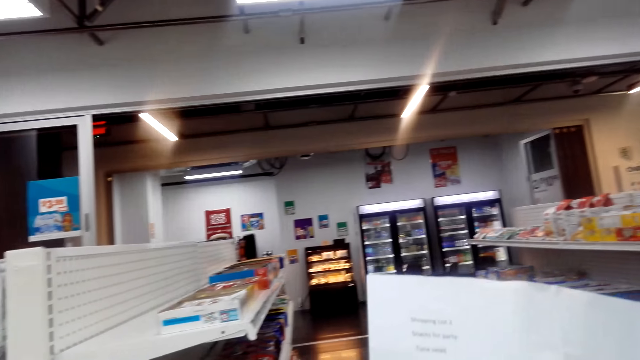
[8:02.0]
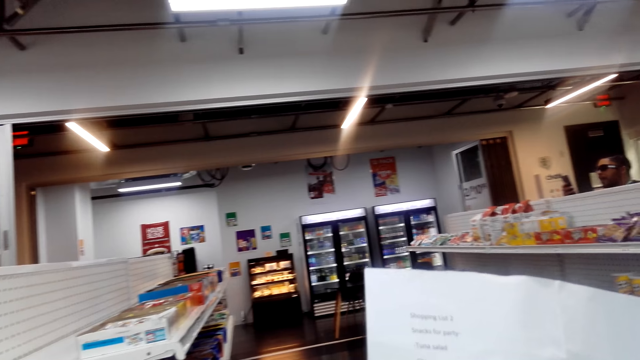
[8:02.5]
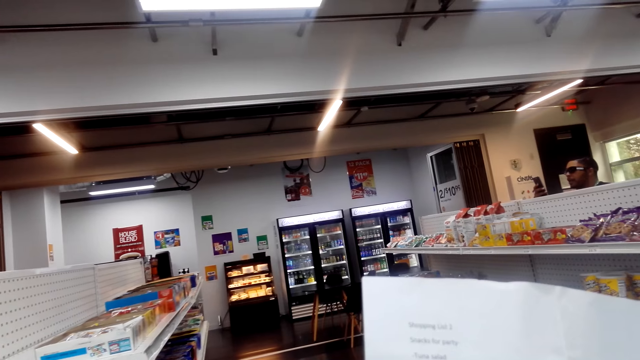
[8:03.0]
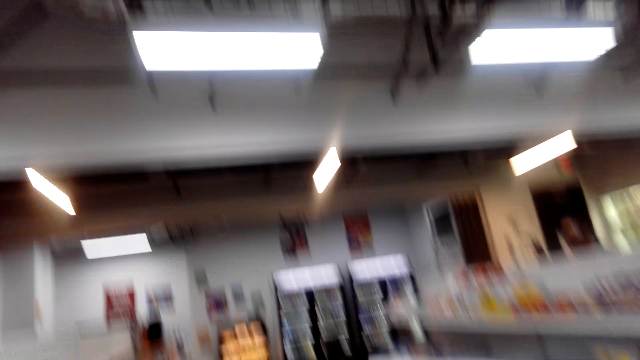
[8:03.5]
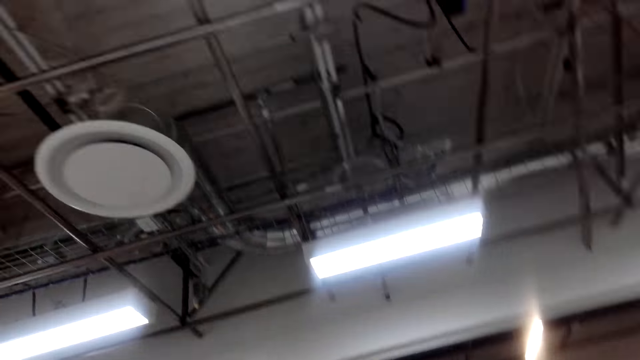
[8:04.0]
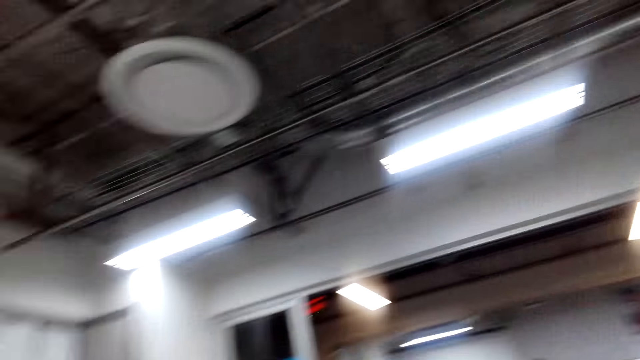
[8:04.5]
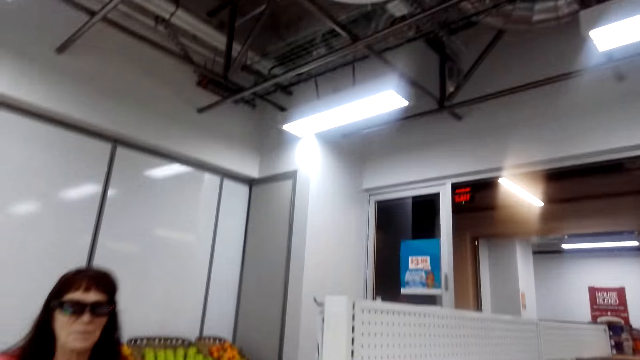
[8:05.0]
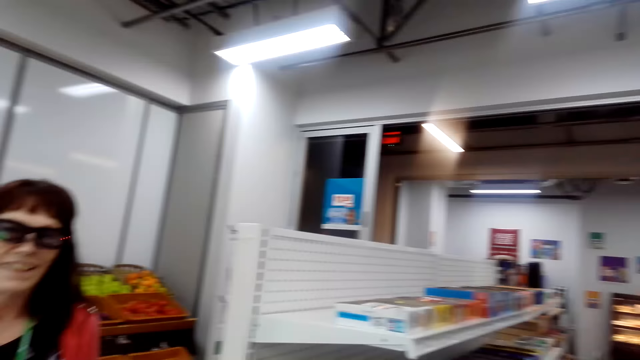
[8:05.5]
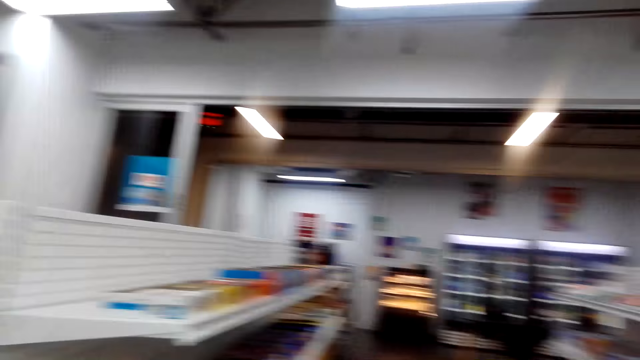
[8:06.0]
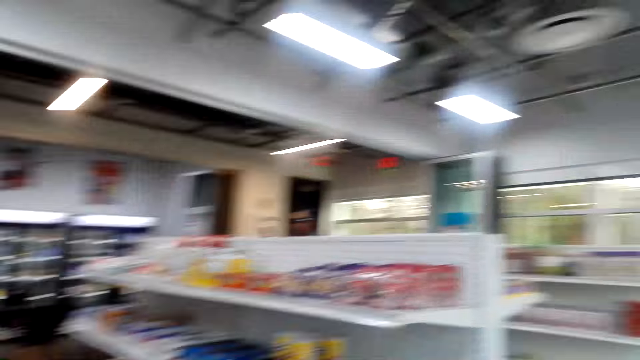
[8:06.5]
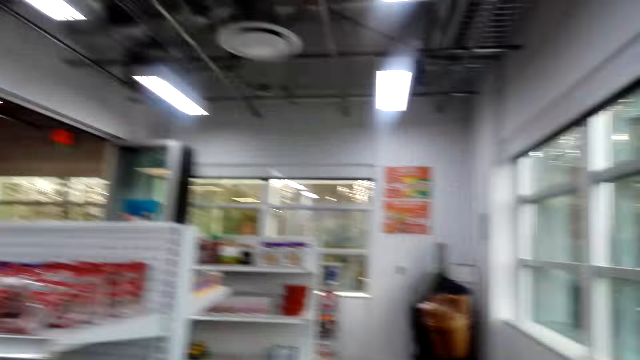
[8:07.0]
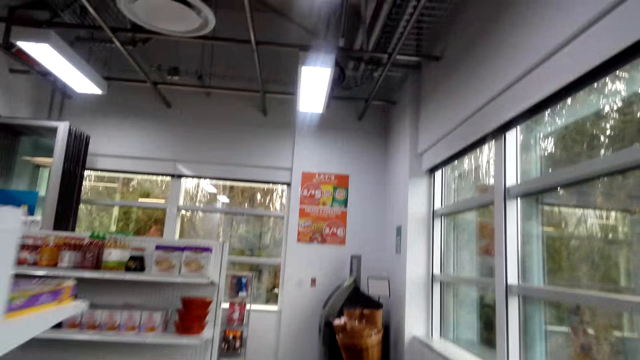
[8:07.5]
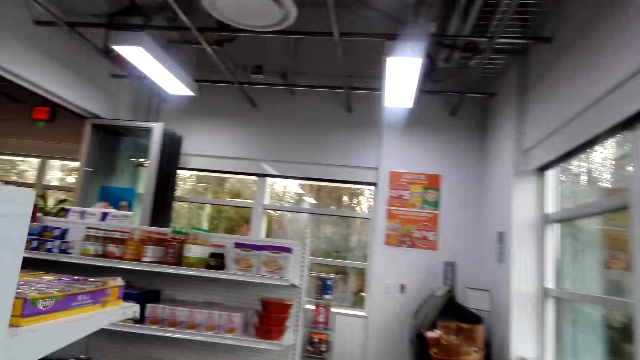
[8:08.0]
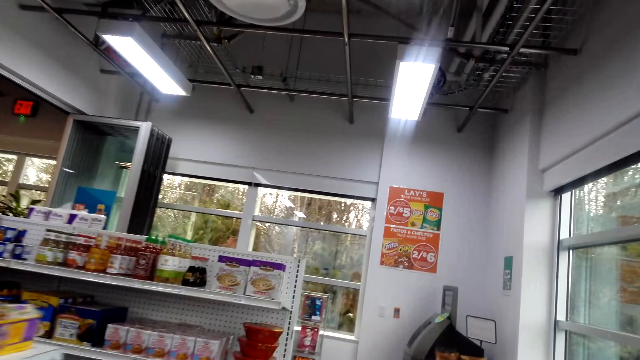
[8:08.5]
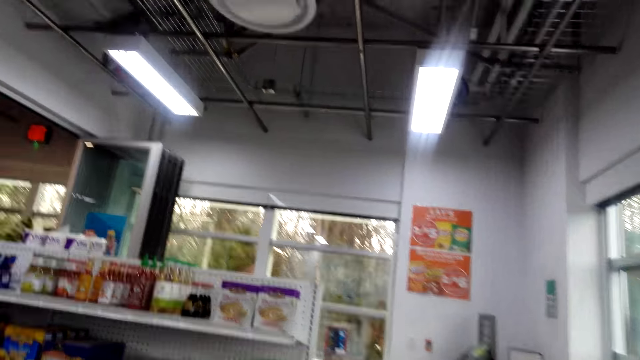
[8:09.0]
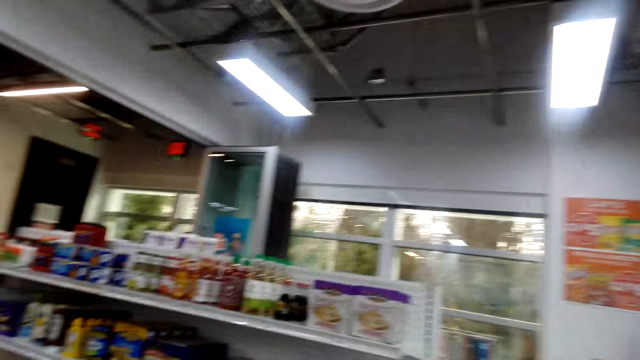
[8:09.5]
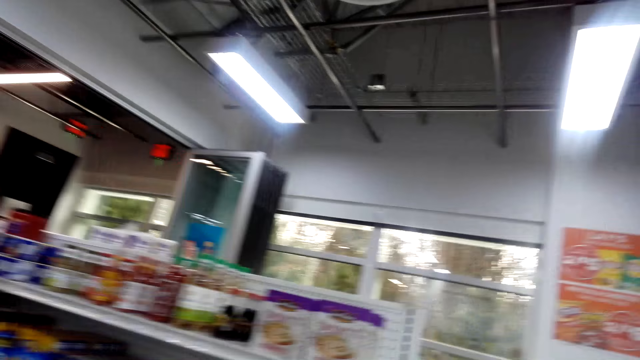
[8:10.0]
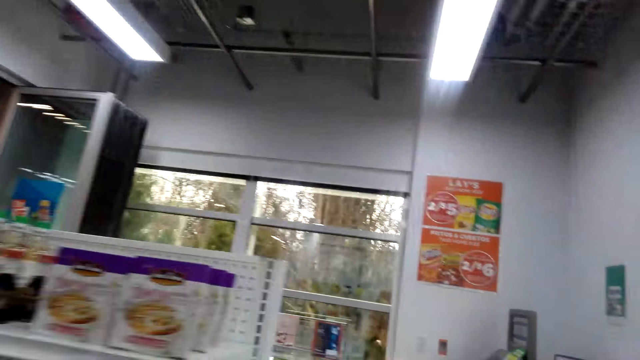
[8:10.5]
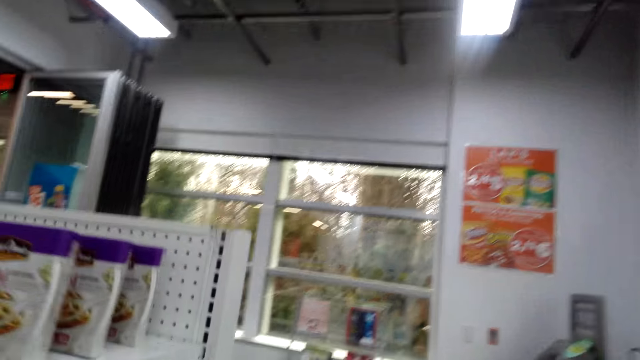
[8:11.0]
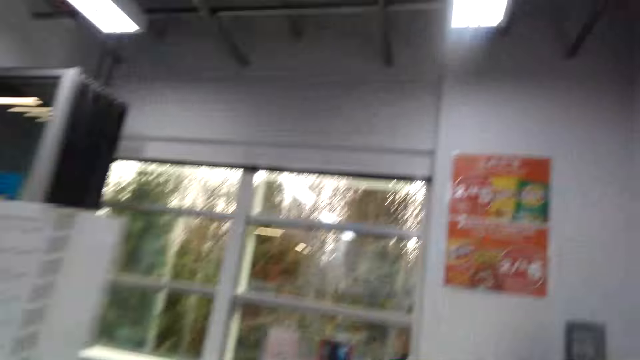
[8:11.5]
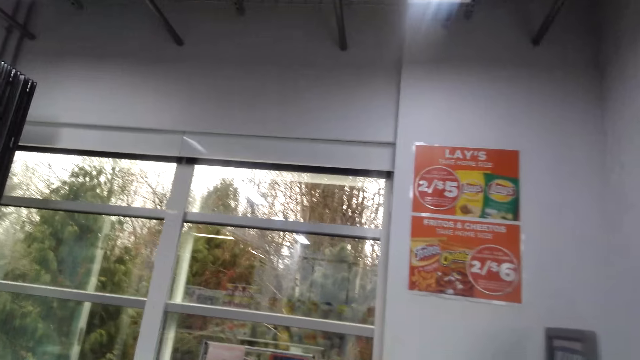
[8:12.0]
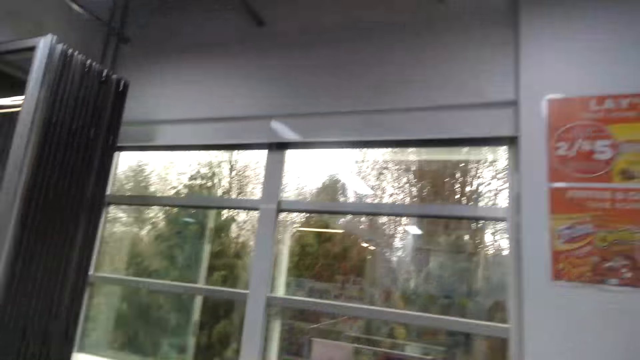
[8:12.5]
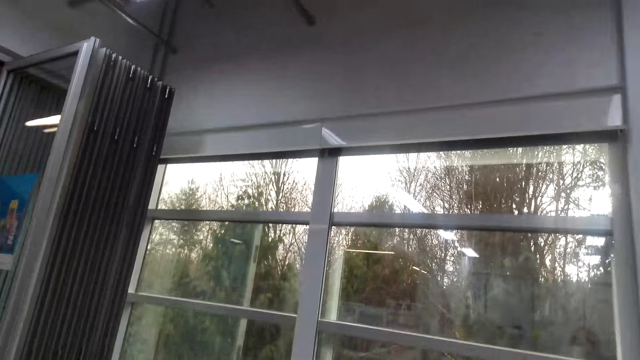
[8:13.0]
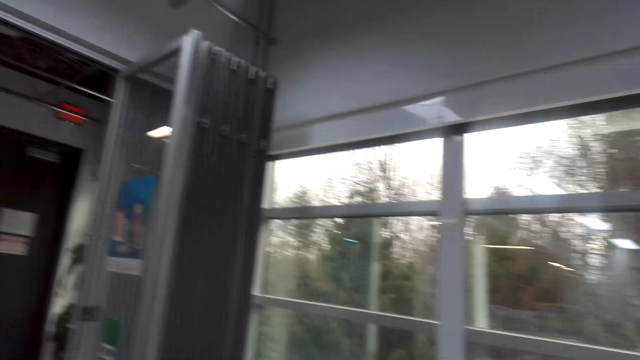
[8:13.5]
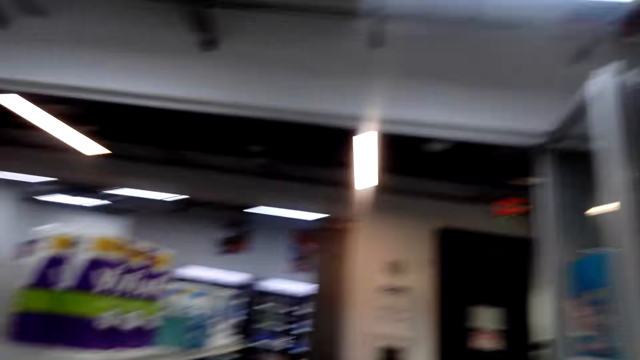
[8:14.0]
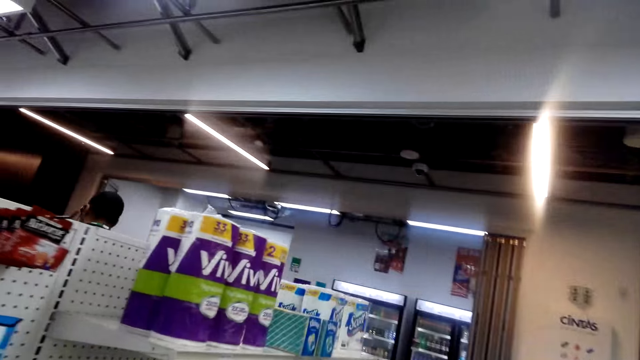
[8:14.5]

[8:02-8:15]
The camera wearer talks. A person talks. The camera wearer talks.

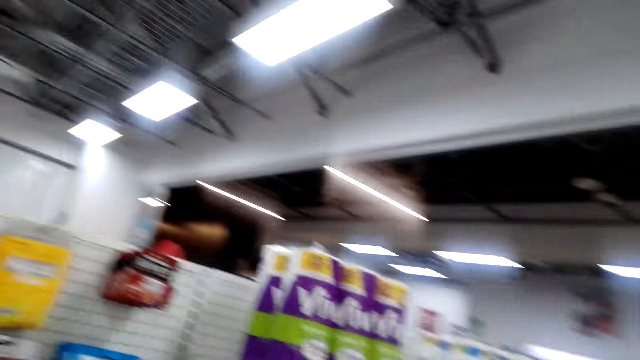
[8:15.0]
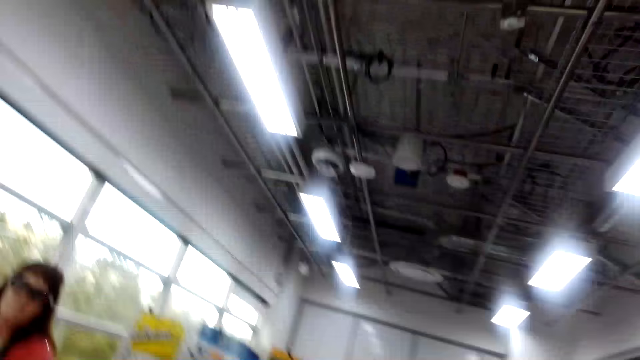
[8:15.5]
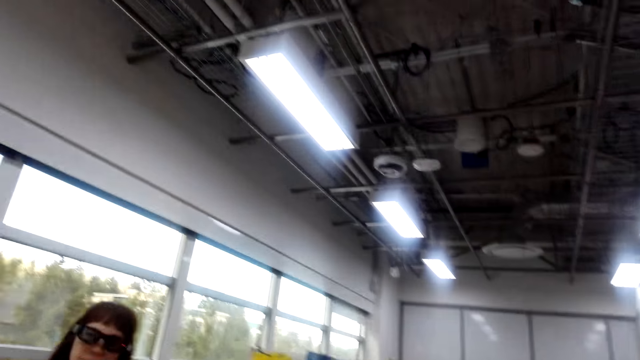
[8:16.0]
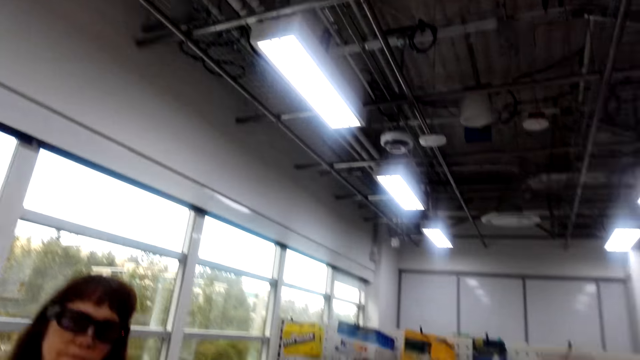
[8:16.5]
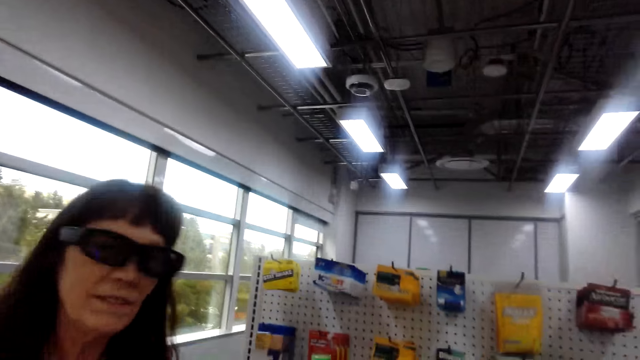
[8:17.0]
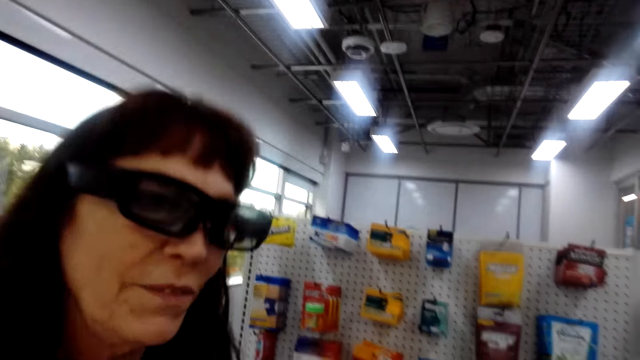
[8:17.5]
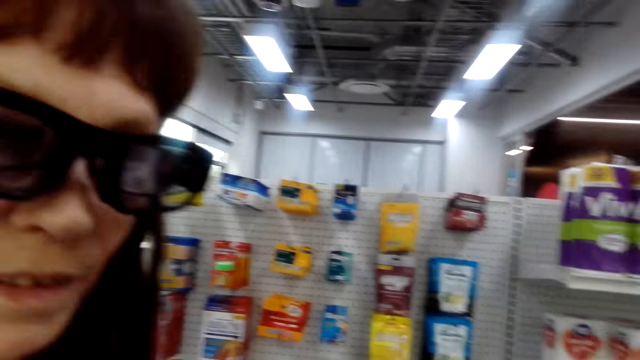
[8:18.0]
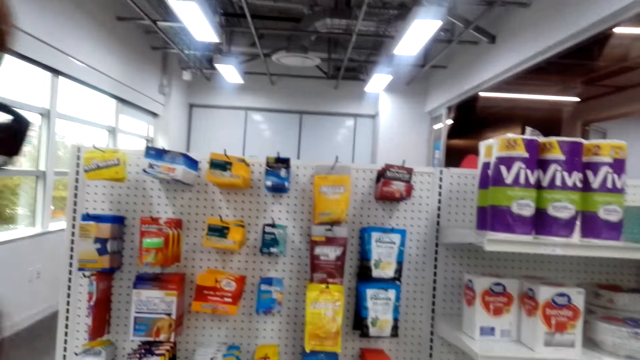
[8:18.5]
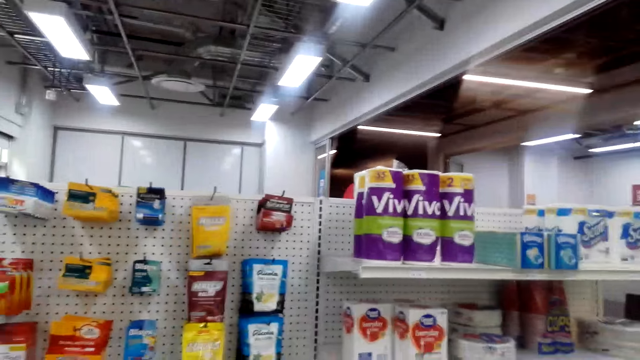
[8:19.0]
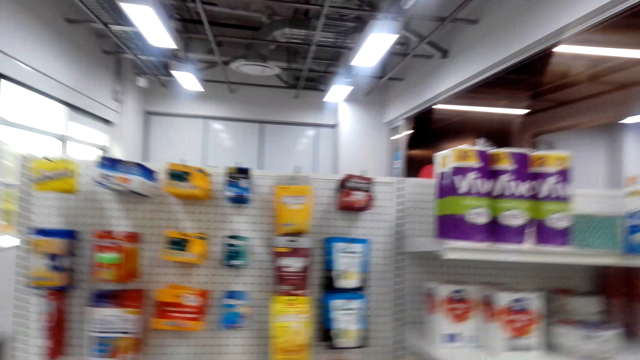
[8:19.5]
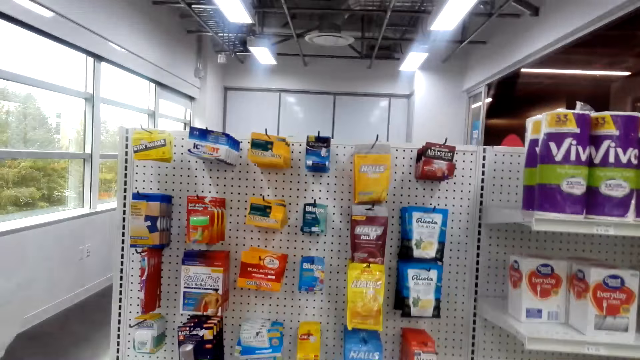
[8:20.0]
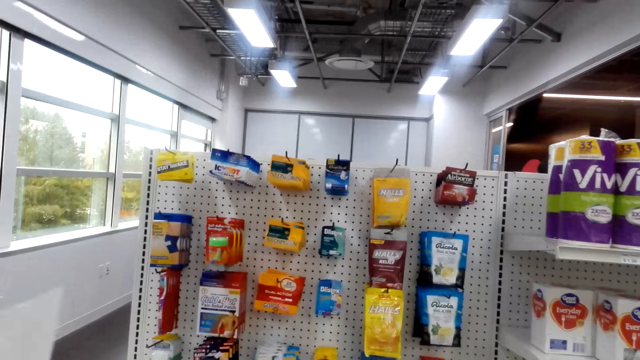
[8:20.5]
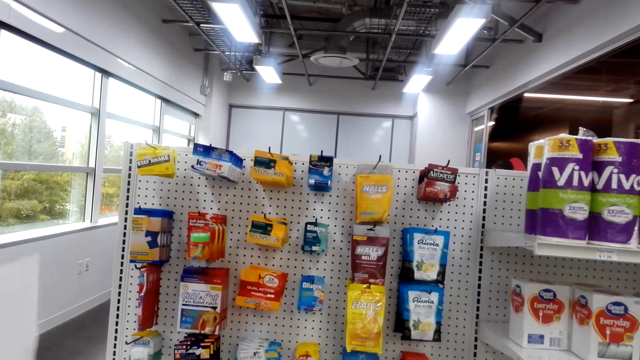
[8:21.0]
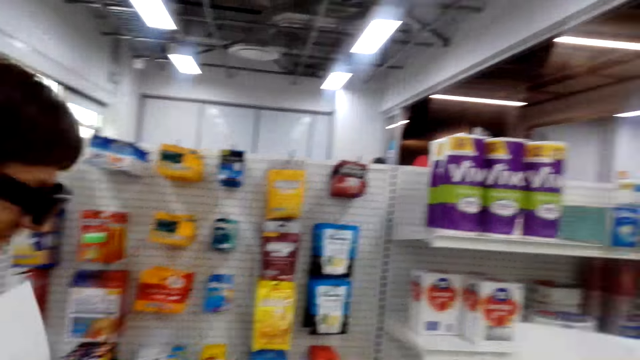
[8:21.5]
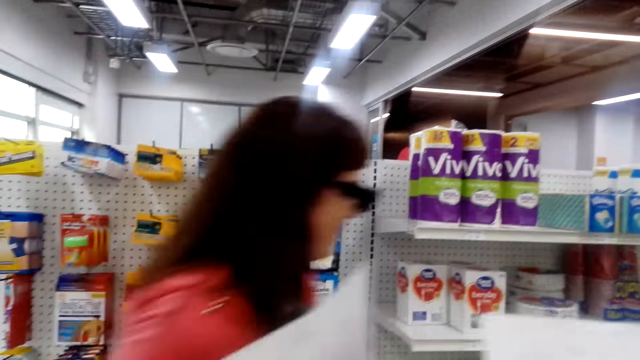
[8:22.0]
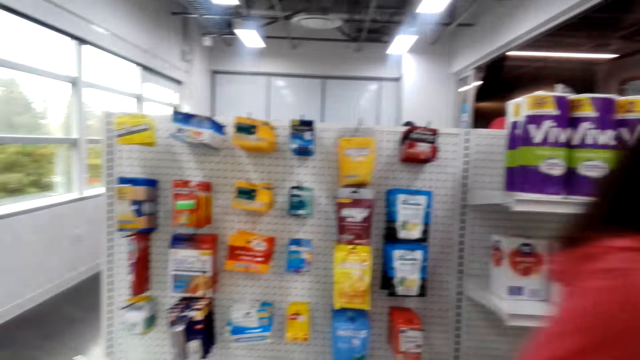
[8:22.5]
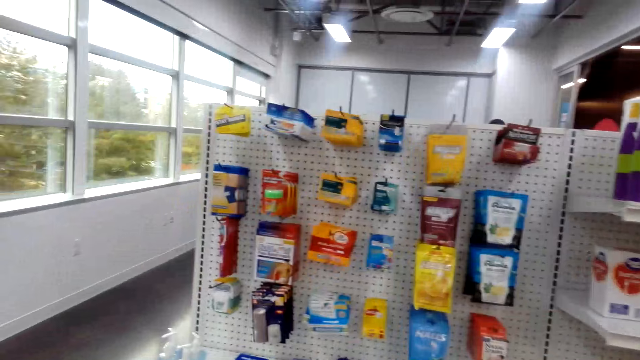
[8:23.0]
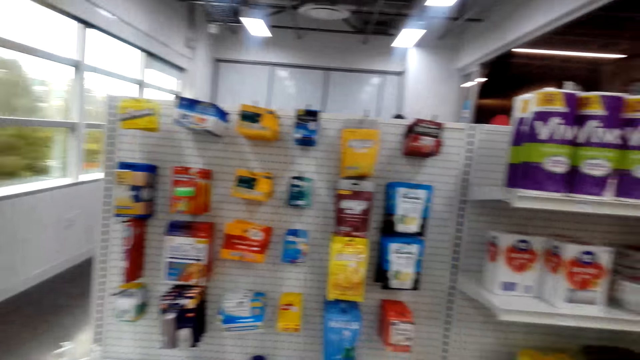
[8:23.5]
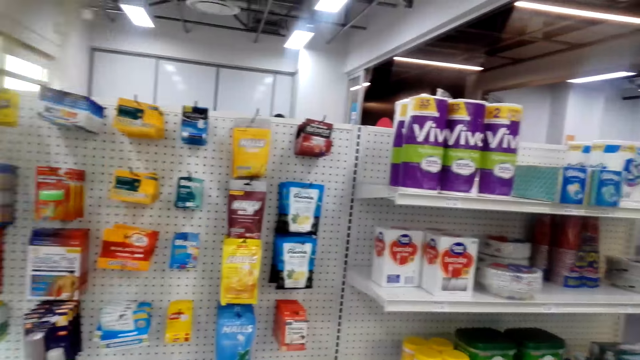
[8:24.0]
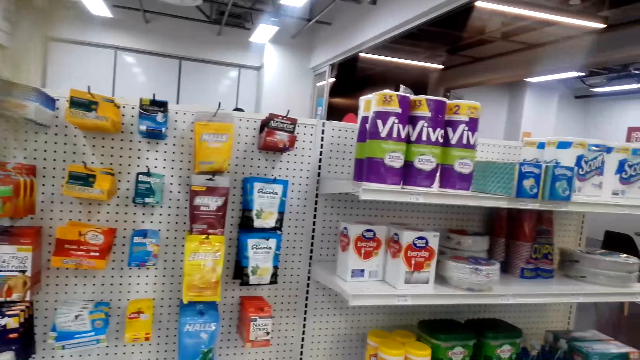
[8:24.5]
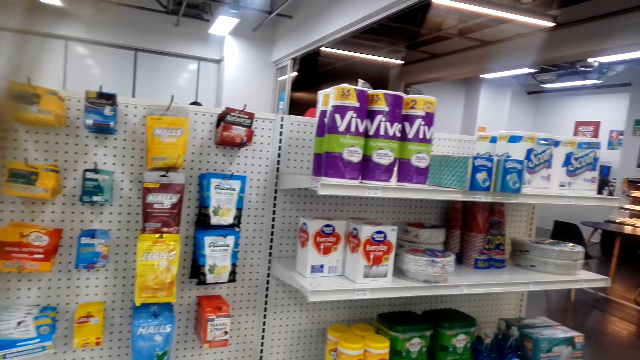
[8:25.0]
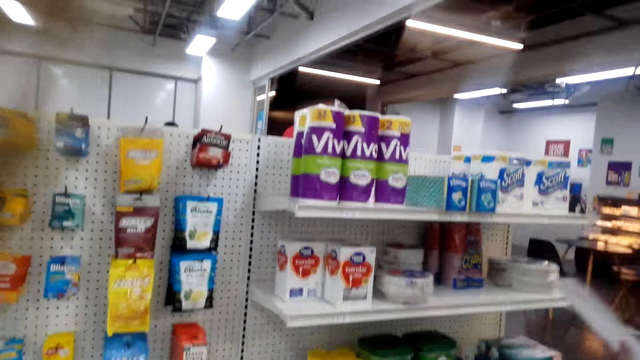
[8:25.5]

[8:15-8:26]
A lady talks to the camera wearer. The camera wearer talks and laughs with the lady. They look around the shelves. The lady talks and walks past the camera wearer. The camera wearer looks around the supermarket.
